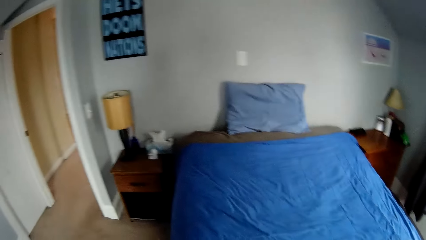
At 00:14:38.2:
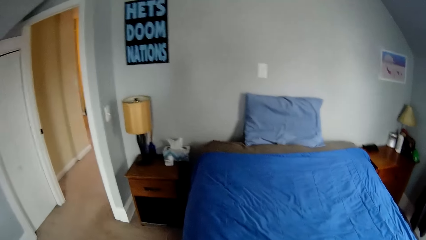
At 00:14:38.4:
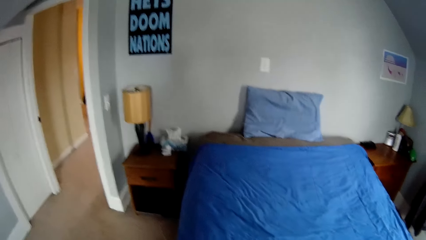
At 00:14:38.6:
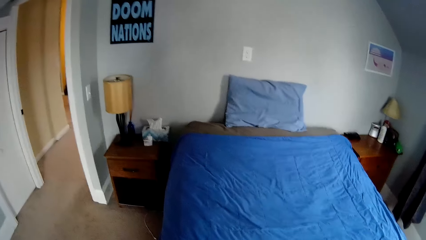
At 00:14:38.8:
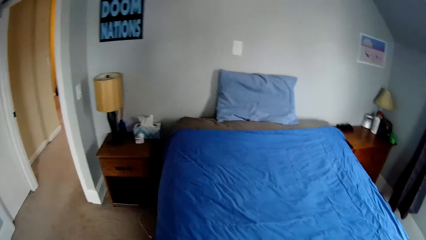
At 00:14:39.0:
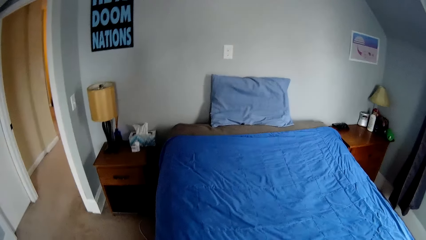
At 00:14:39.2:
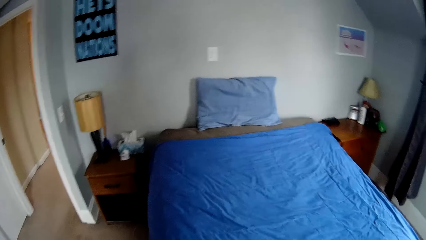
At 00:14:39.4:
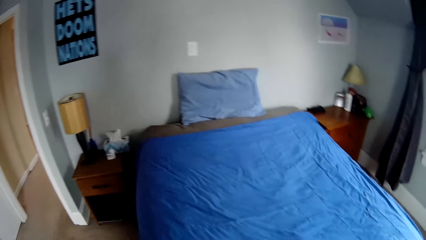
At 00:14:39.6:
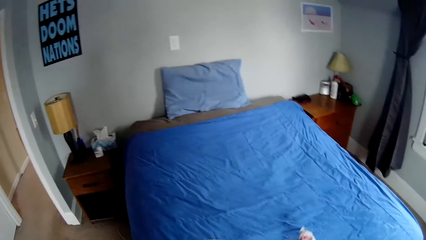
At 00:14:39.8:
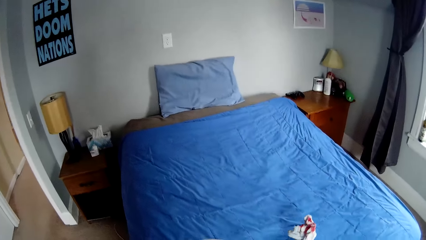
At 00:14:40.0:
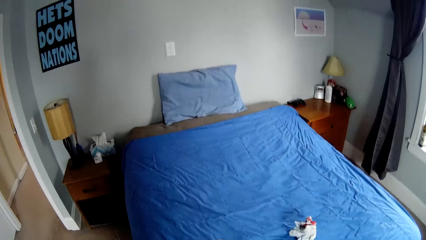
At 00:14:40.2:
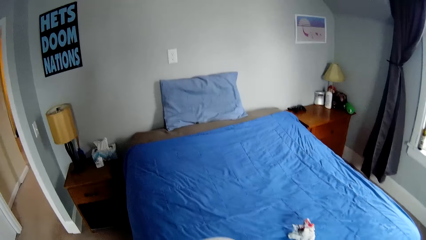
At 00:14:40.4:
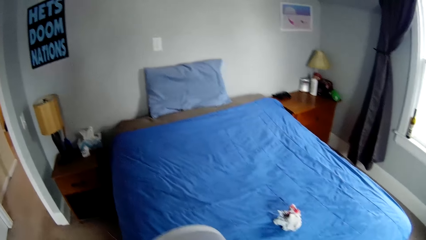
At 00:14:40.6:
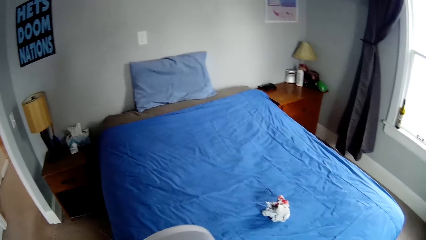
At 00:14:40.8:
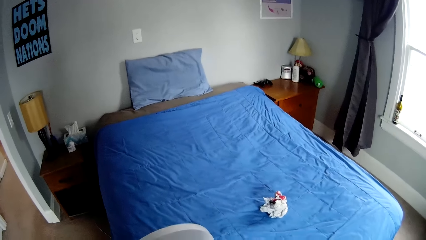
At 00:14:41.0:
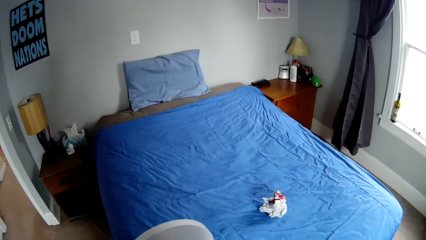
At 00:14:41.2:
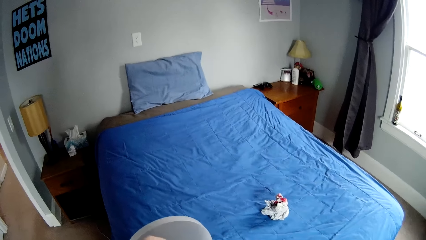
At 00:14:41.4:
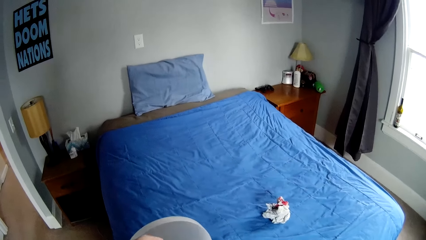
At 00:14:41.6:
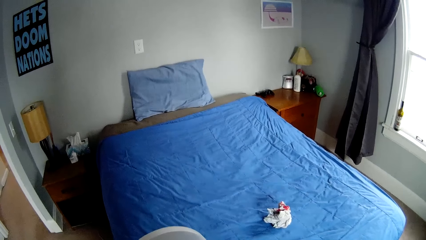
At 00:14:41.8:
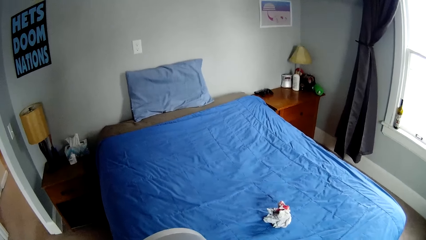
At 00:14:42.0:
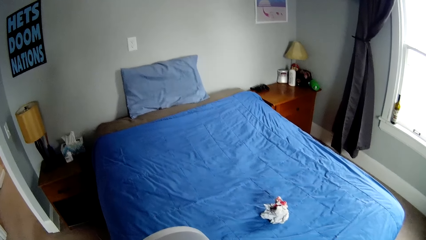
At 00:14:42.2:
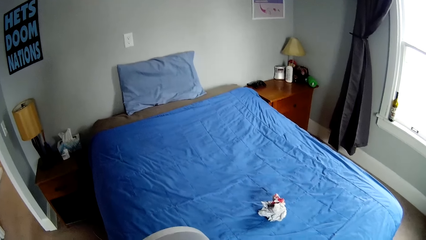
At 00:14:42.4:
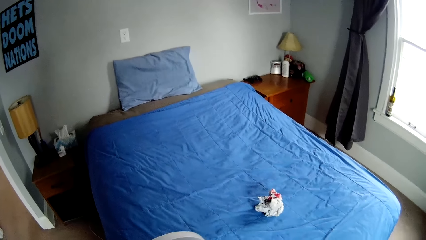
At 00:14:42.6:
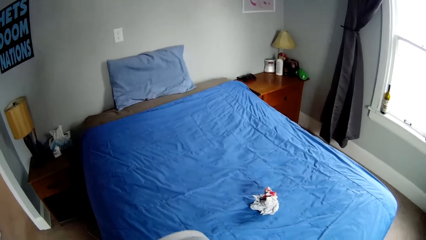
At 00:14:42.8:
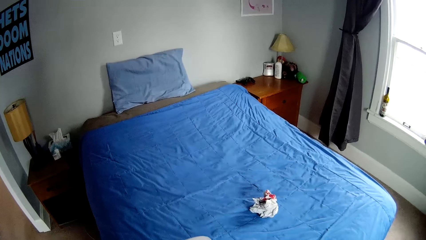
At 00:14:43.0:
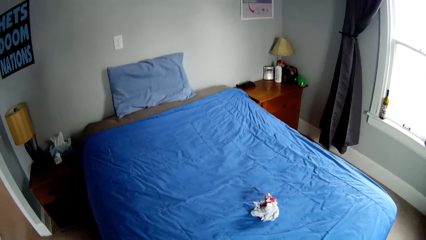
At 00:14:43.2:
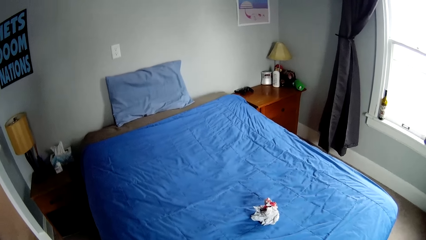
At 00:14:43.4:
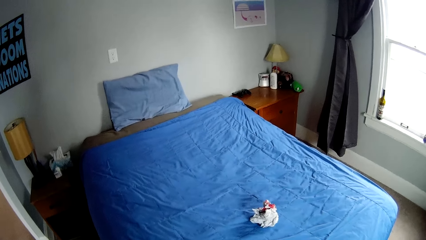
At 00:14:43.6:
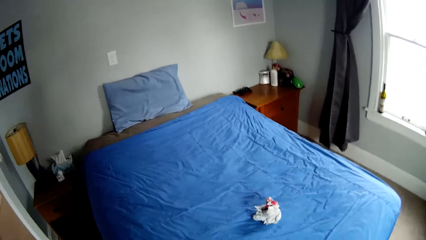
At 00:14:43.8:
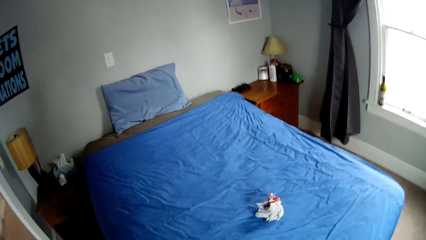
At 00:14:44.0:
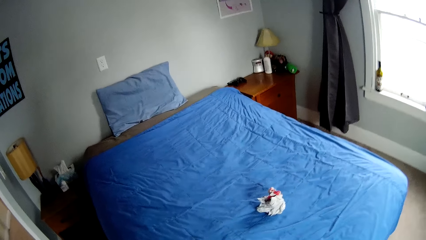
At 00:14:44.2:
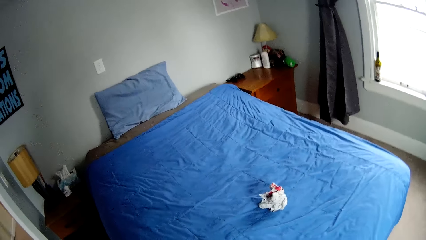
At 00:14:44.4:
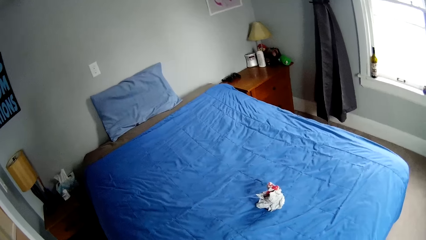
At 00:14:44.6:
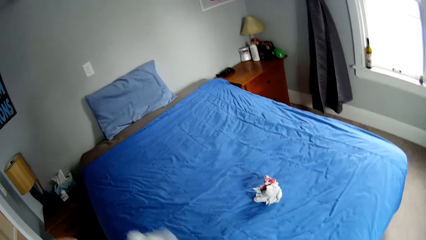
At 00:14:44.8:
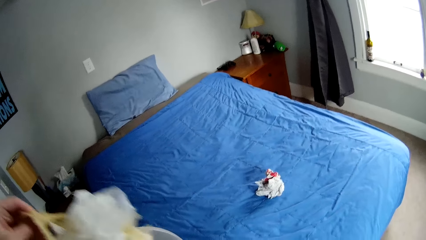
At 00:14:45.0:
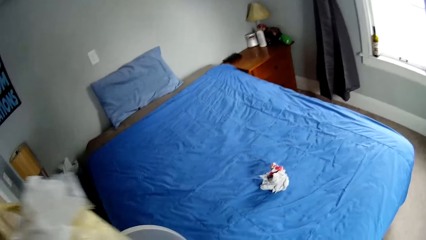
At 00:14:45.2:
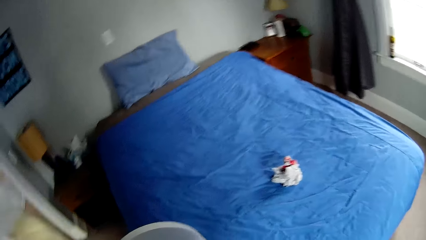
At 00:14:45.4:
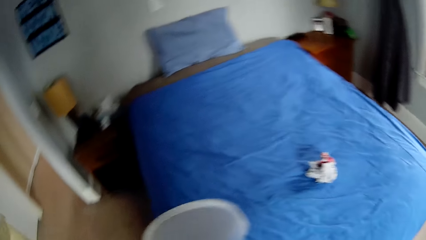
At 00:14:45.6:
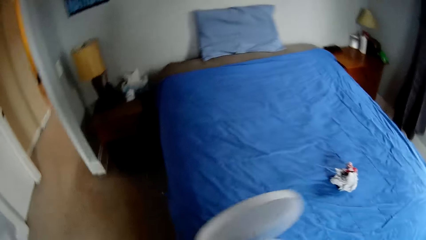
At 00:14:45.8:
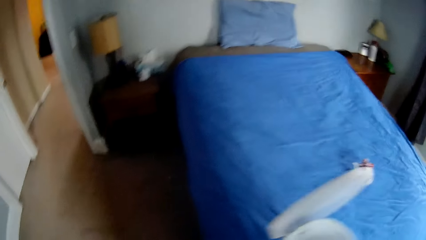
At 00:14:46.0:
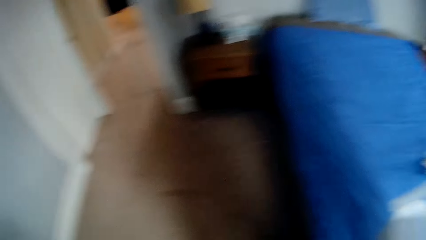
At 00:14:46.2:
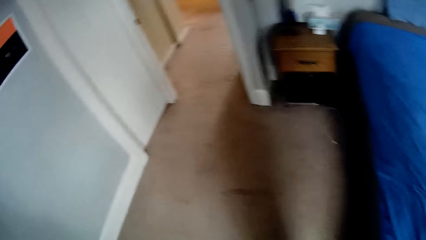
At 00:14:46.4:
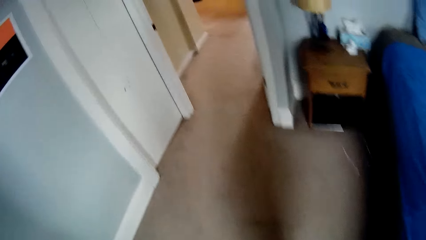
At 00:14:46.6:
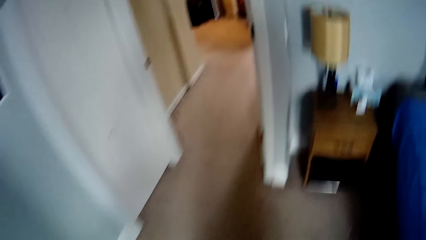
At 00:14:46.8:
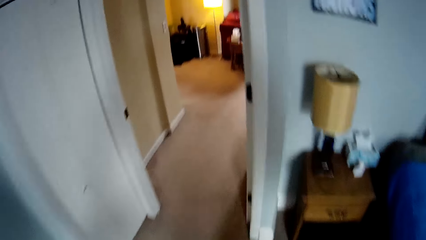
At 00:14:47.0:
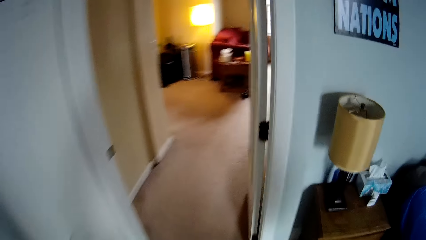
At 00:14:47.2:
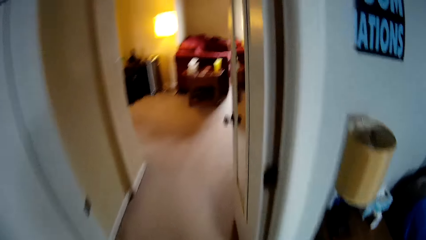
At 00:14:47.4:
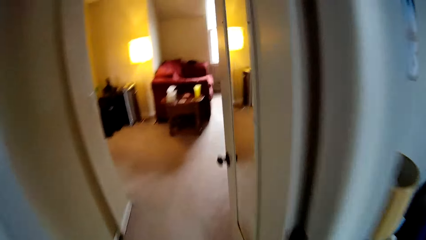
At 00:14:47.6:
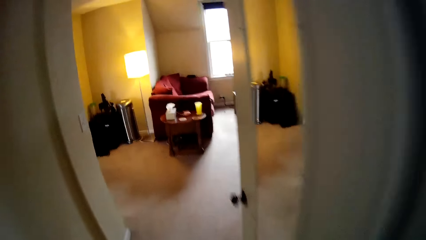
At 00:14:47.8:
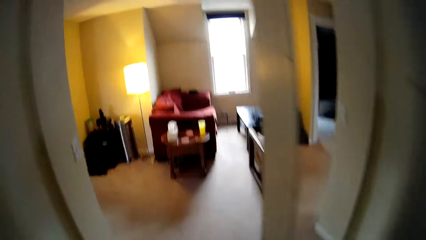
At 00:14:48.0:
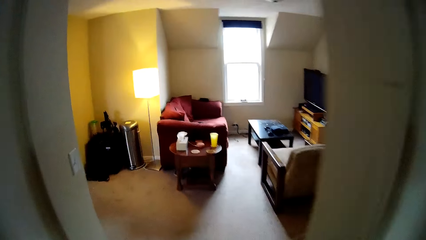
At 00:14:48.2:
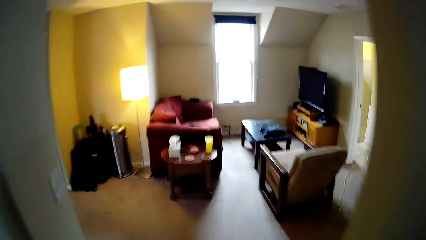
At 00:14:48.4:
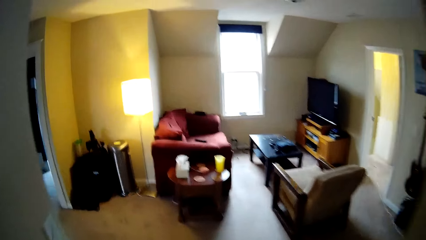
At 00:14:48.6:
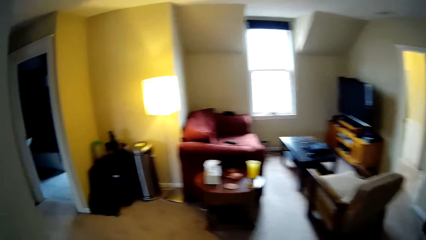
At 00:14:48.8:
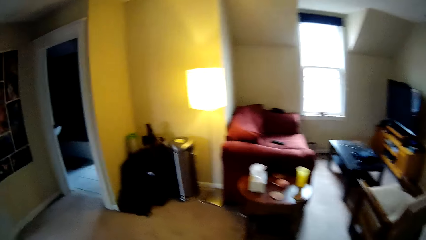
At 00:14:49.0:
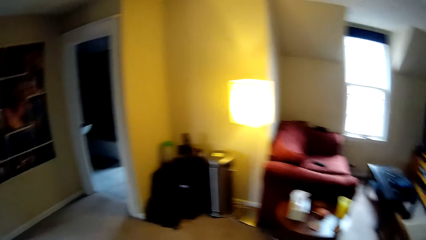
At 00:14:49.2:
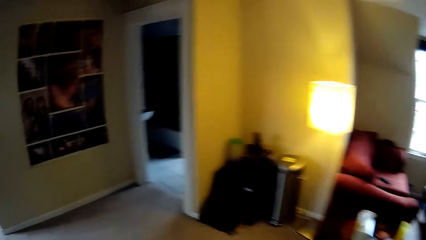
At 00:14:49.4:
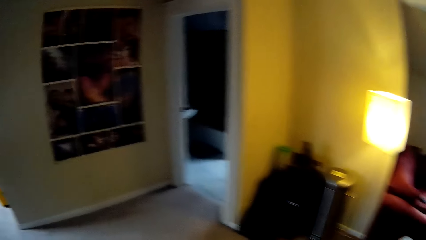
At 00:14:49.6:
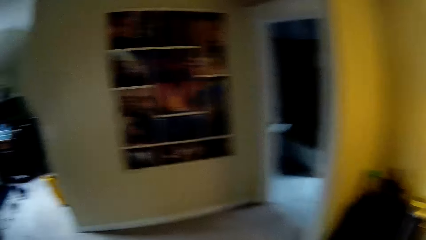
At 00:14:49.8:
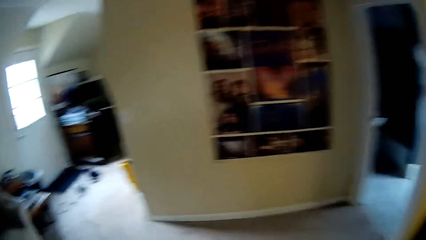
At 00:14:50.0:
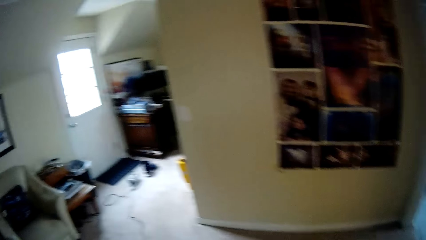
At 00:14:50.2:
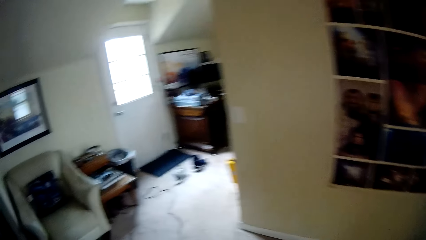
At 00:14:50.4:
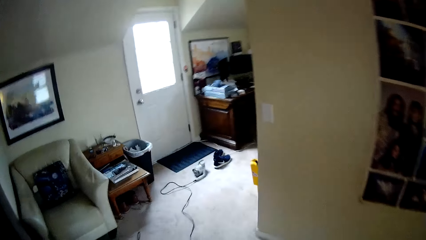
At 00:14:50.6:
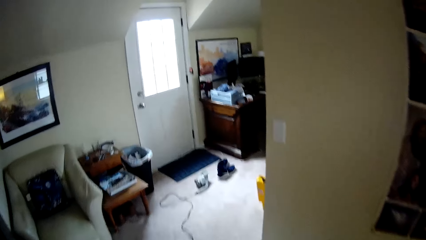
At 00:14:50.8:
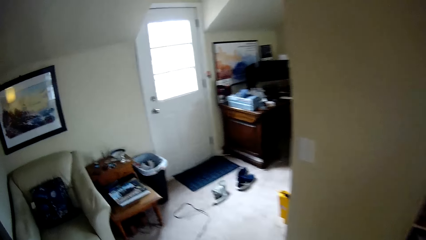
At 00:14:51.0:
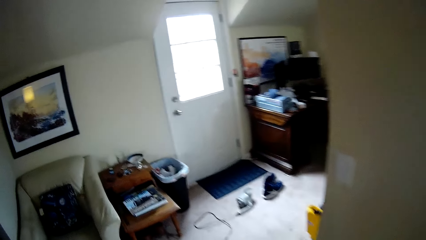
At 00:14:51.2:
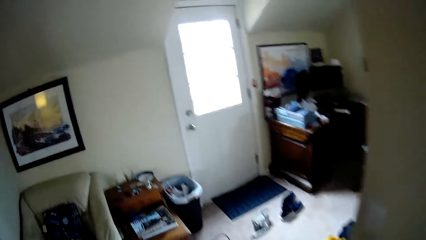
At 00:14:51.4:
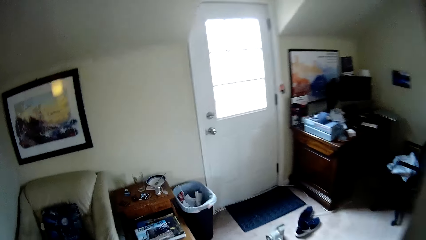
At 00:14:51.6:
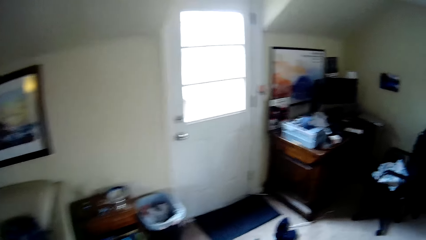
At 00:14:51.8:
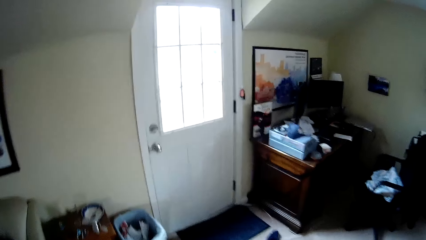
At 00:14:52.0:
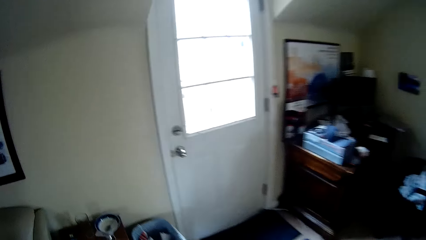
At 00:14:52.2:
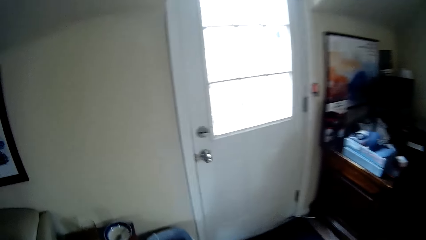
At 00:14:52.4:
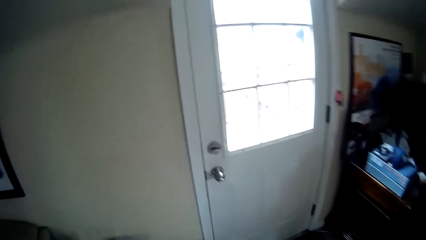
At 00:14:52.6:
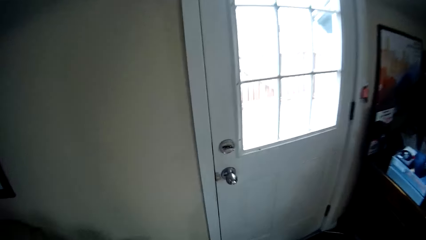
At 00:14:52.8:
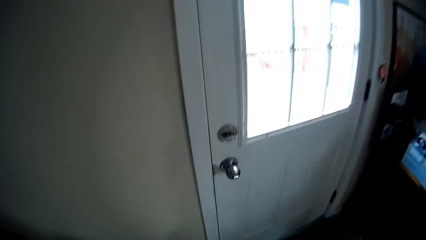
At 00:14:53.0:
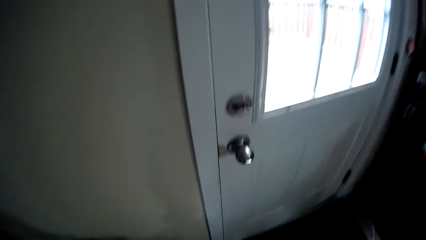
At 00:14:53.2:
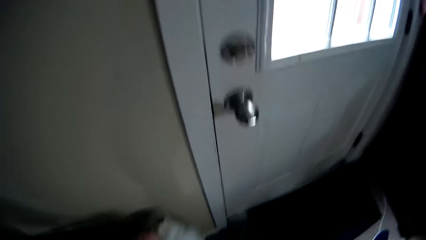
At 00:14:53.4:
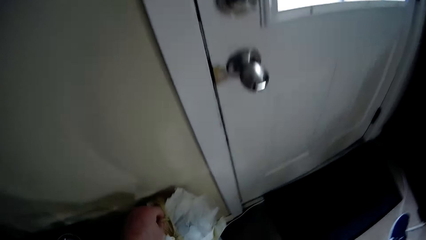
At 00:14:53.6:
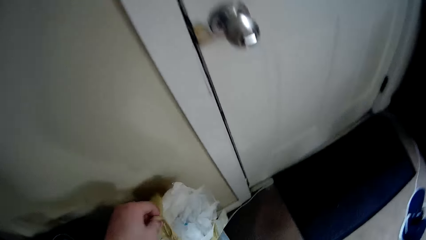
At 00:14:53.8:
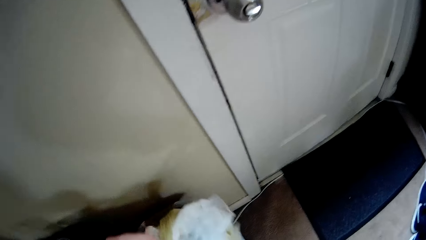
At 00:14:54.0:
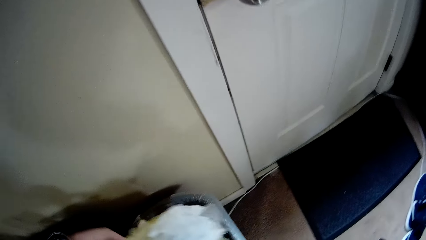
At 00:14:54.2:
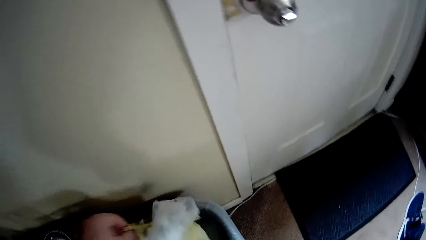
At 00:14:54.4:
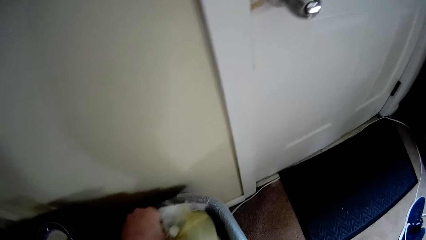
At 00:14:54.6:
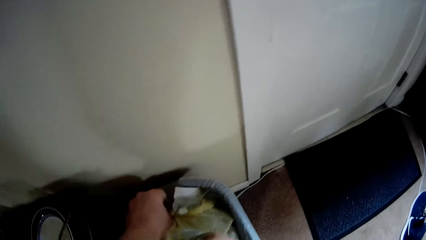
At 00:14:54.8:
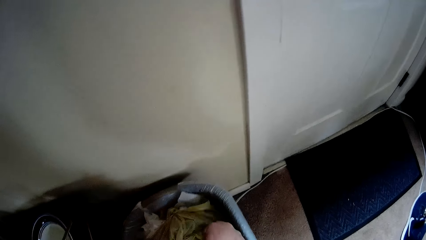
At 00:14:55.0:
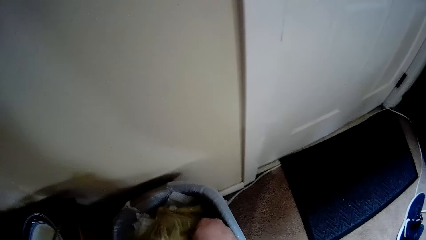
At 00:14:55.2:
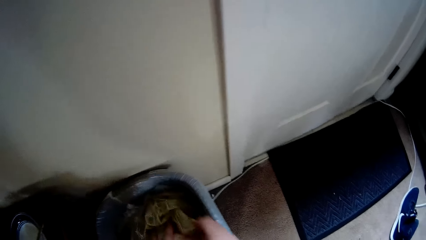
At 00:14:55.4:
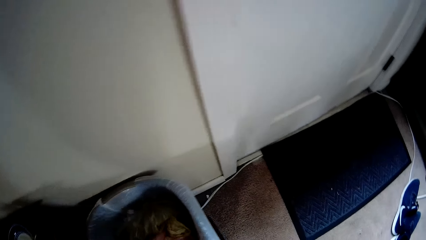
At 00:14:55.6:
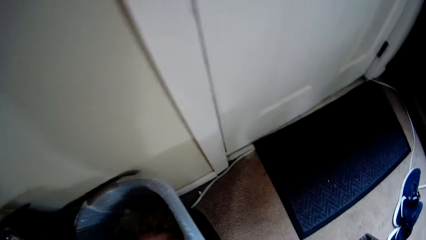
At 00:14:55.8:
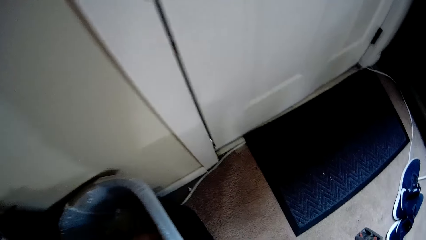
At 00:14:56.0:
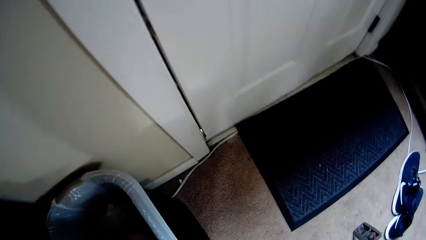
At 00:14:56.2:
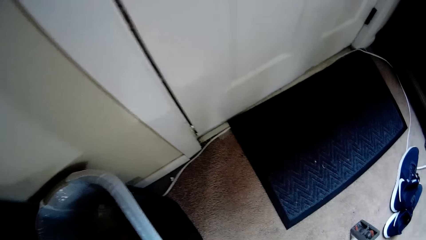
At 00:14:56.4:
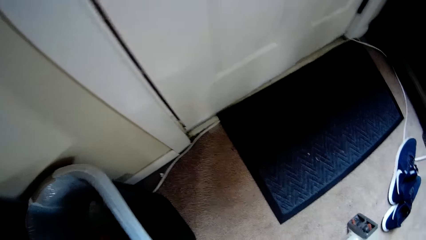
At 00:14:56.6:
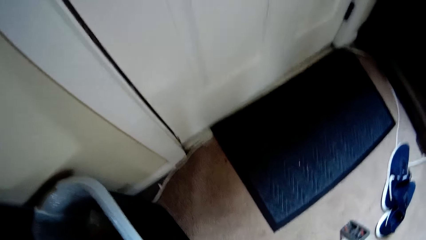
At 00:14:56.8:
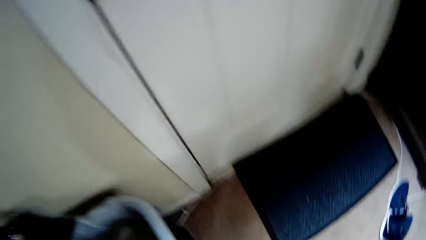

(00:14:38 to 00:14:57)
The camera wearer looks around. They place the dustbin on the bed. They place a paper on the bed. They drop a cloth on the bed. They remove a bin polythene bag in the dustbin. They hold a white bucket. They walk around the house. They place the bin polythene bag in the dustbin. They throw papers in the bin.
